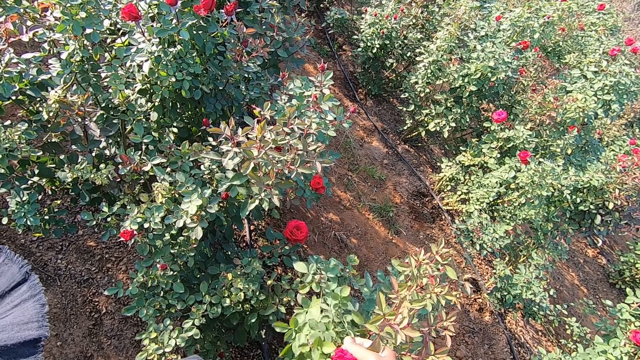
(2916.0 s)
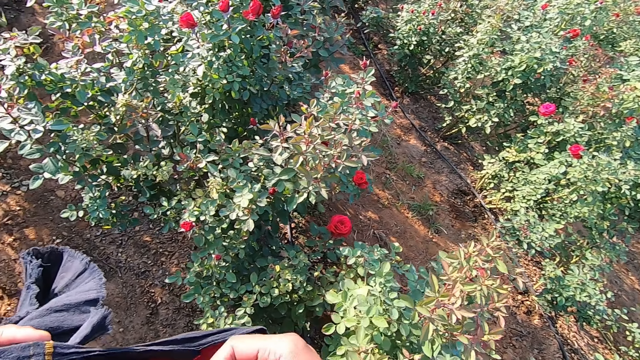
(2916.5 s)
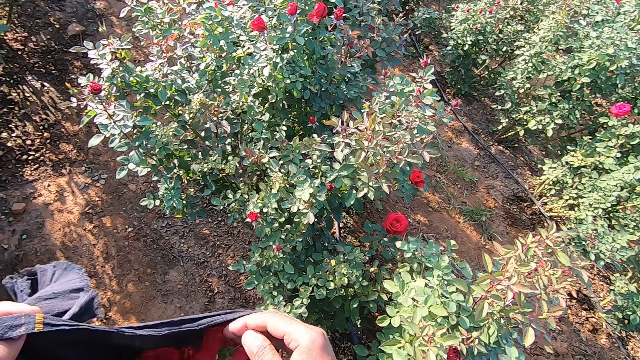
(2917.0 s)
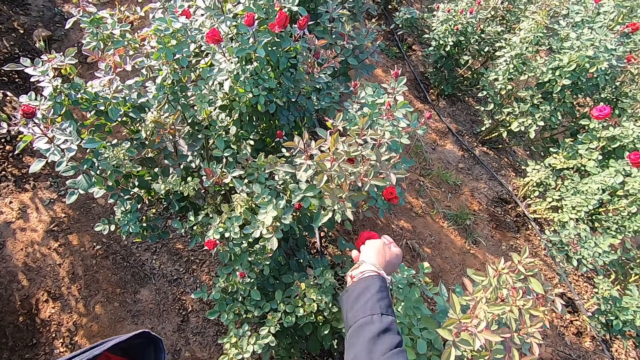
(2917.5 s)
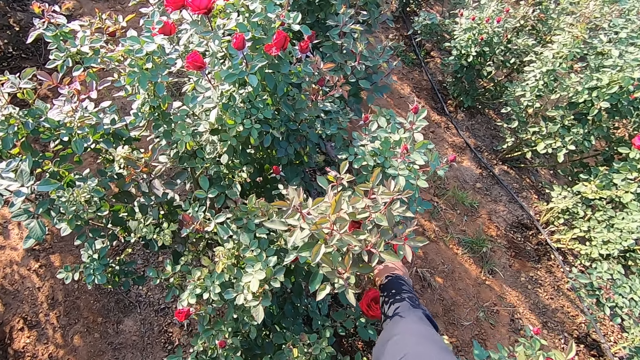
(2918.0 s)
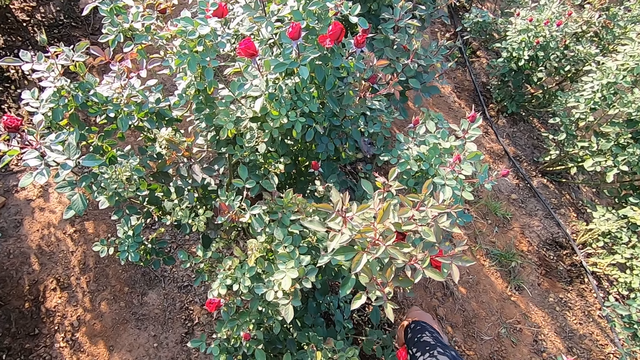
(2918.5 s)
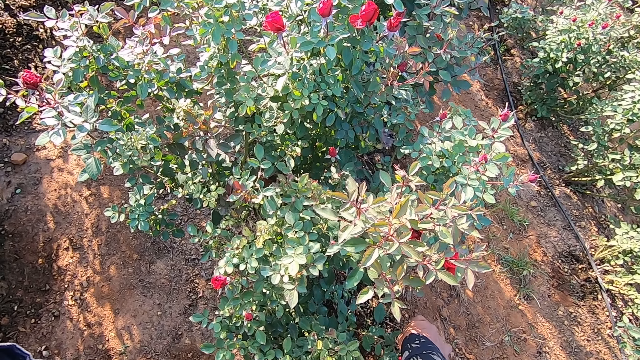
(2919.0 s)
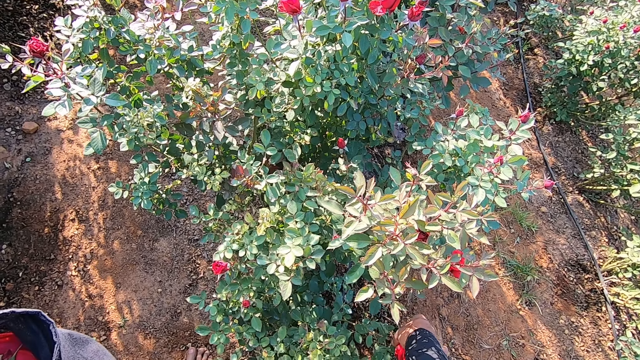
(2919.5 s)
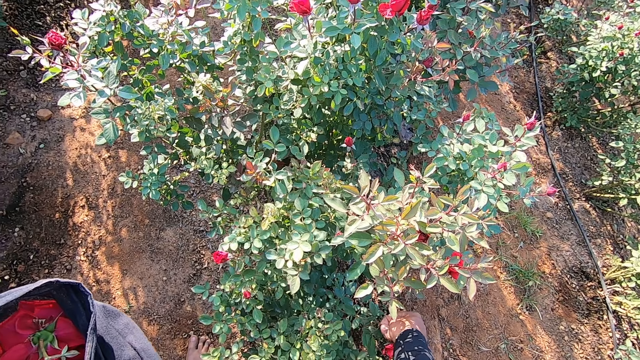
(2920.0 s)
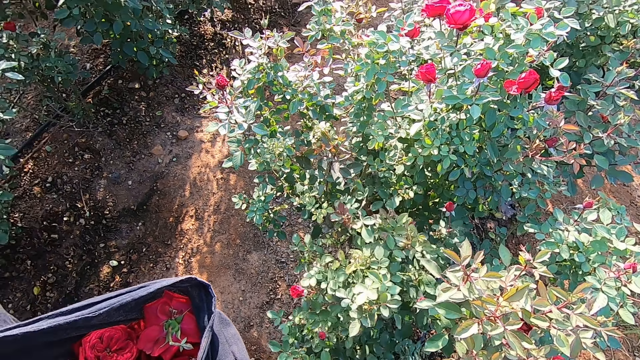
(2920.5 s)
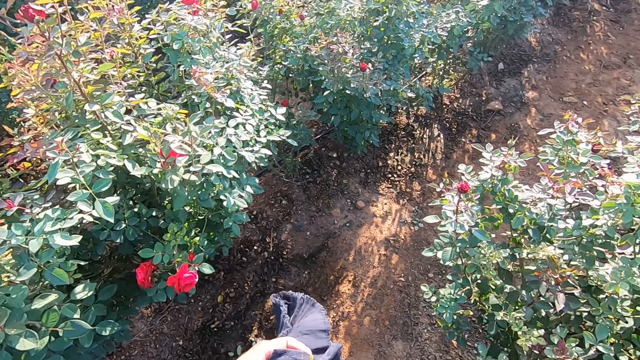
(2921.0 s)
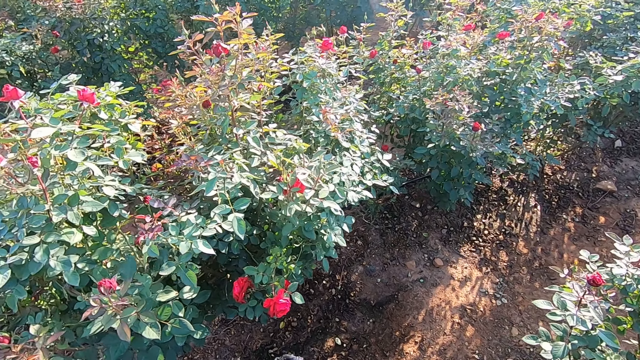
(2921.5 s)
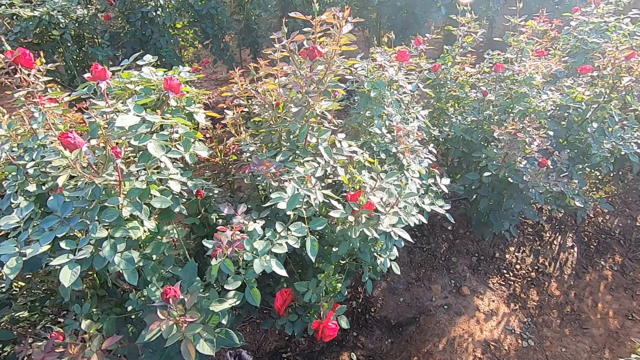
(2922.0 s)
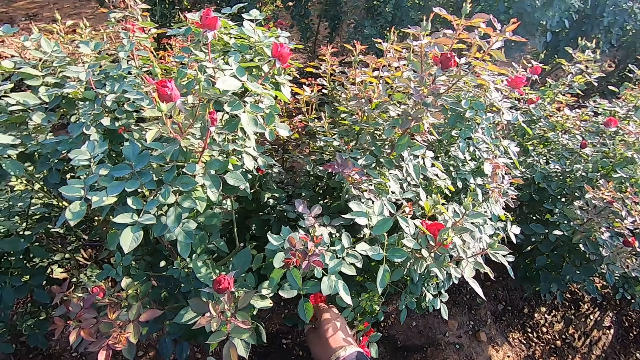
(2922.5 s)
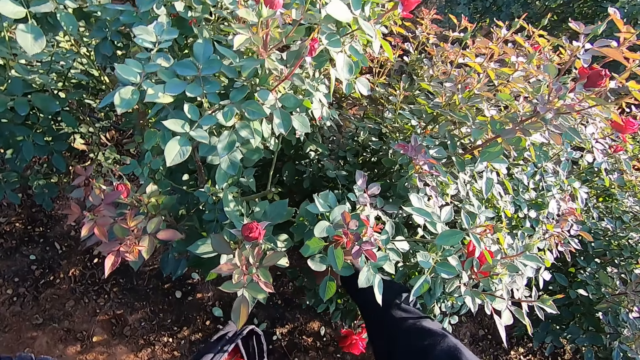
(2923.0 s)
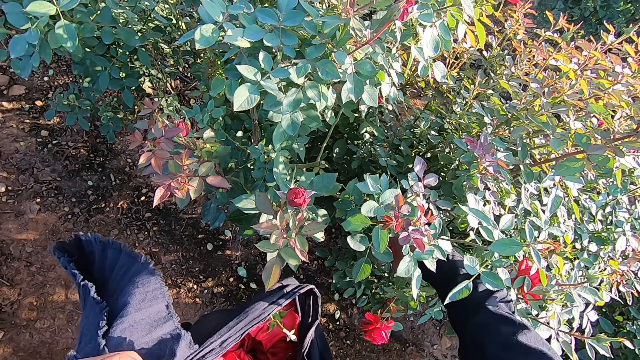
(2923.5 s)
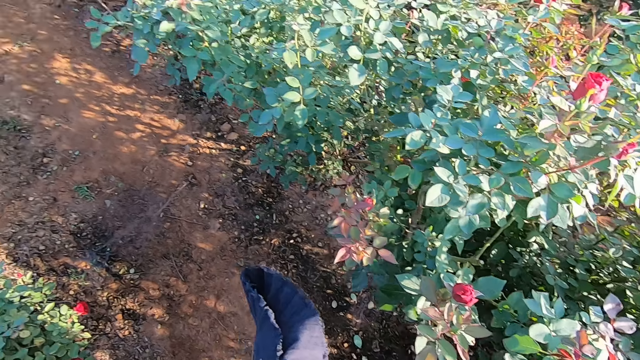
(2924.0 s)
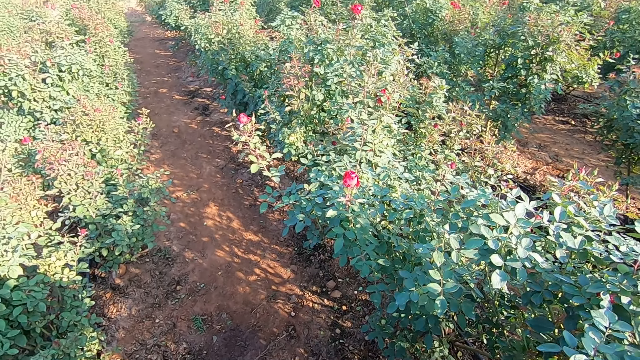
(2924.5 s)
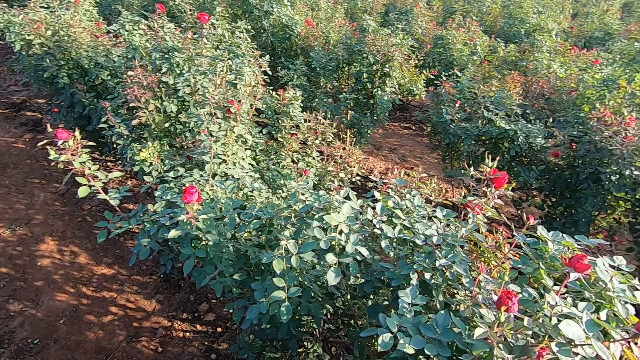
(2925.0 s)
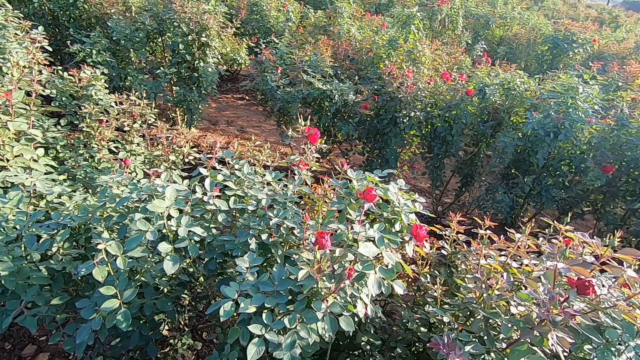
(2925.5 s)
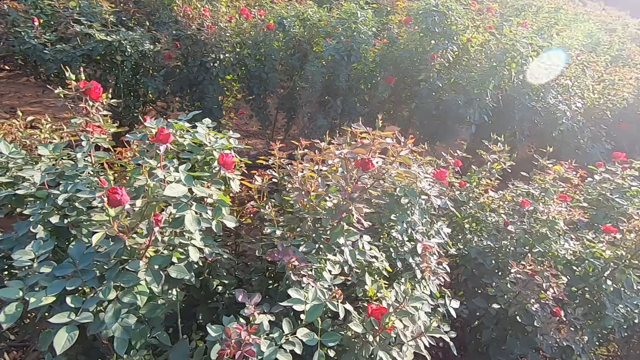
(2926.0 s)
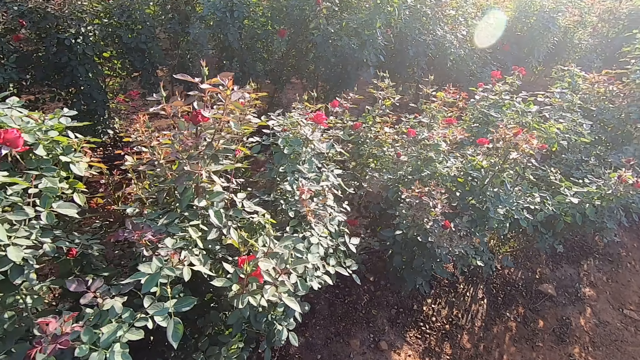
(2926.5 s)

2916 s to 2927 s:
The camera wearer puts the flower bud in the bag in his left hand with his right hand. He picks a flower bud from a plant with his right hand. He picks a flower bud from the plant with his right hand again. He looks around.

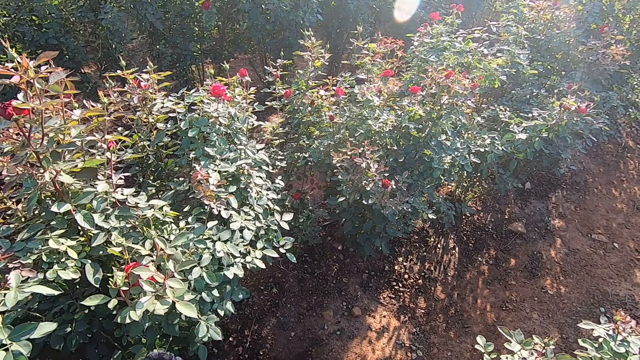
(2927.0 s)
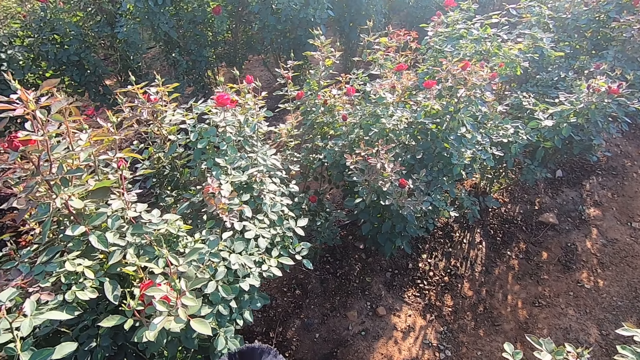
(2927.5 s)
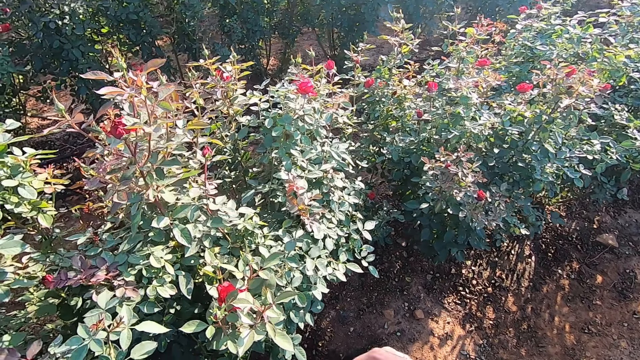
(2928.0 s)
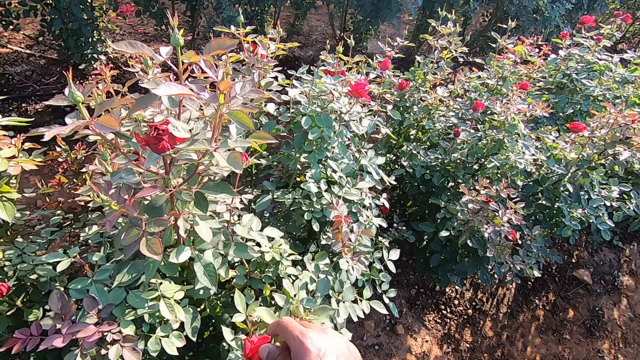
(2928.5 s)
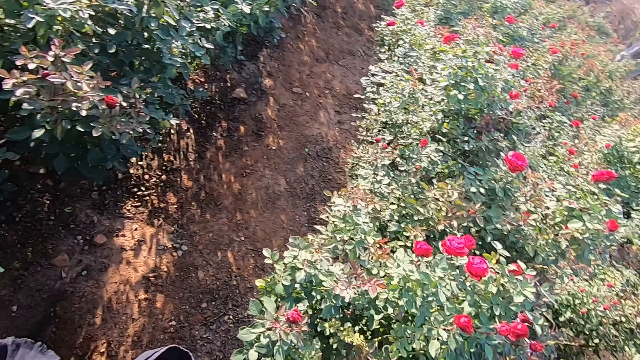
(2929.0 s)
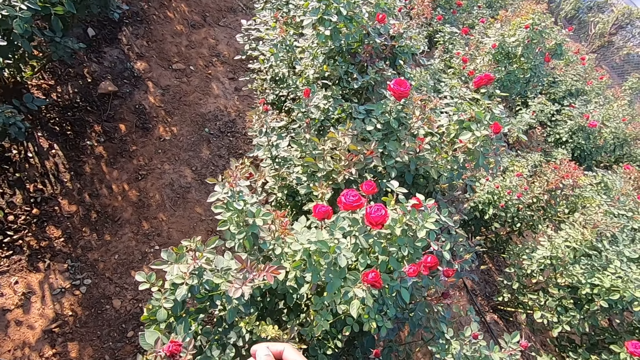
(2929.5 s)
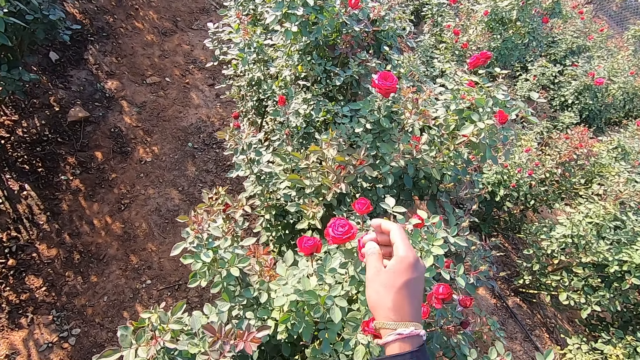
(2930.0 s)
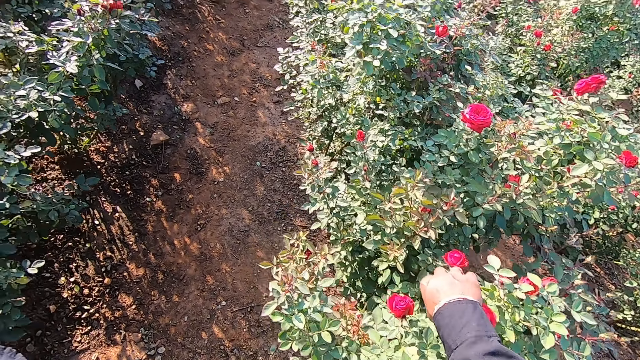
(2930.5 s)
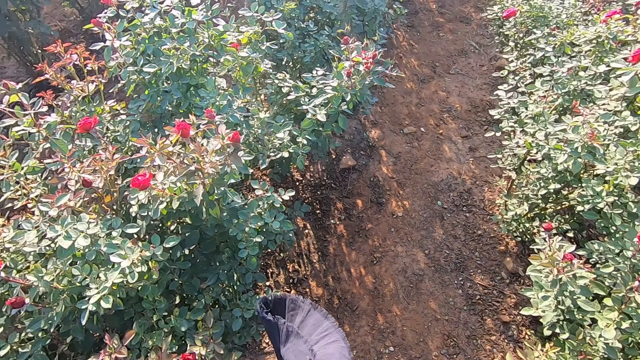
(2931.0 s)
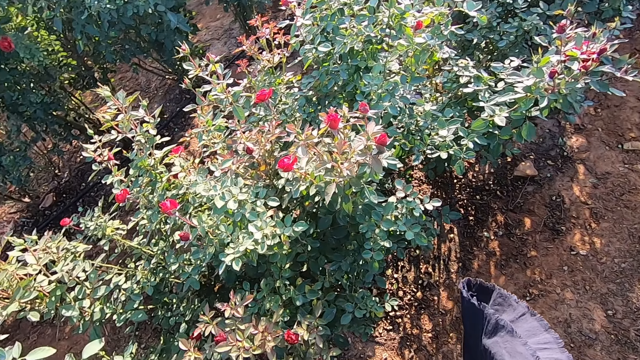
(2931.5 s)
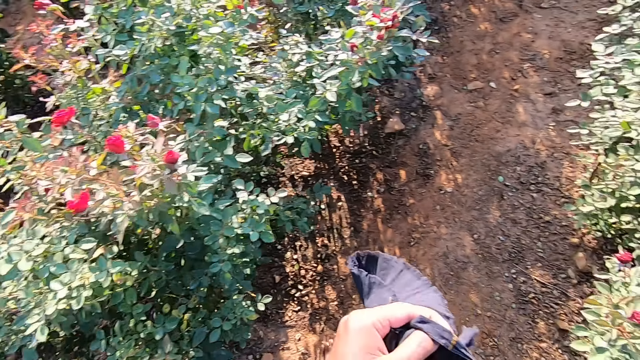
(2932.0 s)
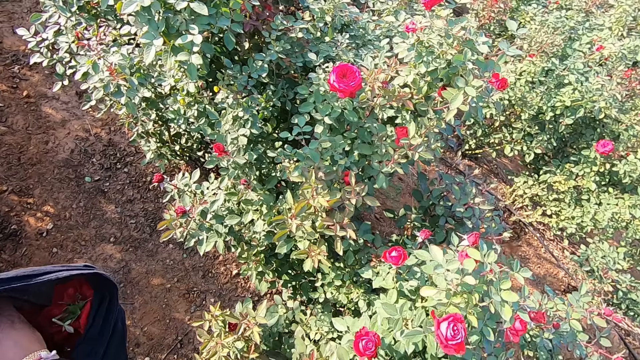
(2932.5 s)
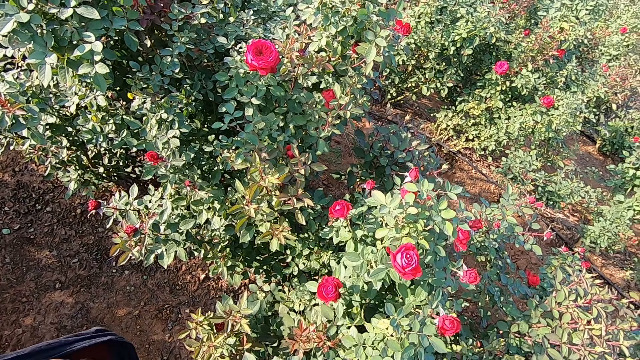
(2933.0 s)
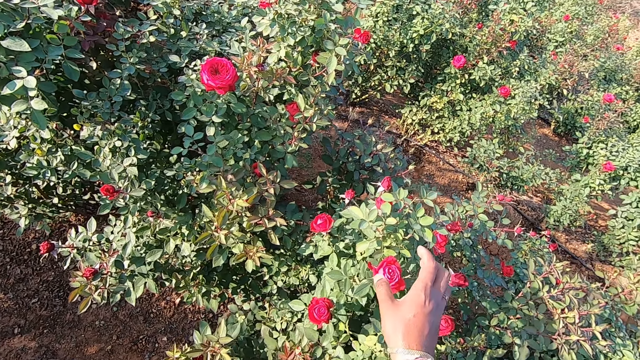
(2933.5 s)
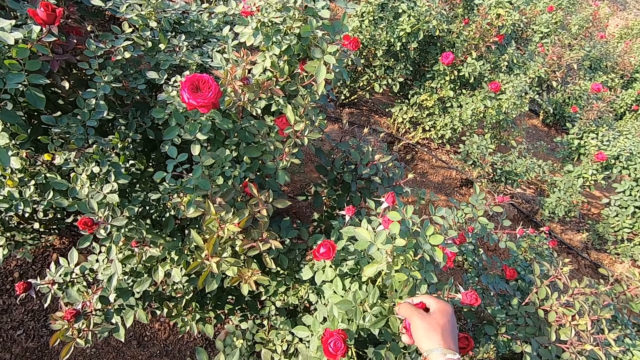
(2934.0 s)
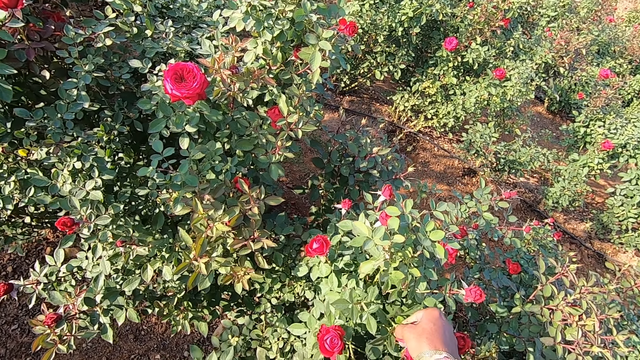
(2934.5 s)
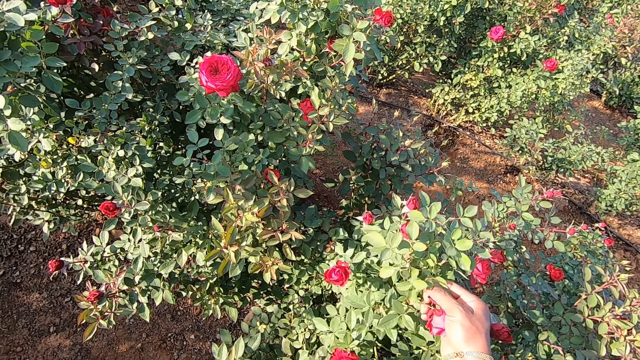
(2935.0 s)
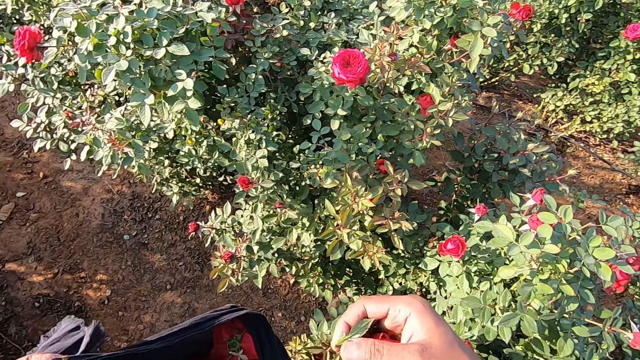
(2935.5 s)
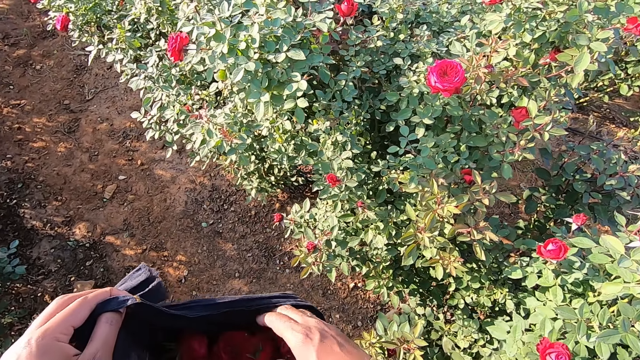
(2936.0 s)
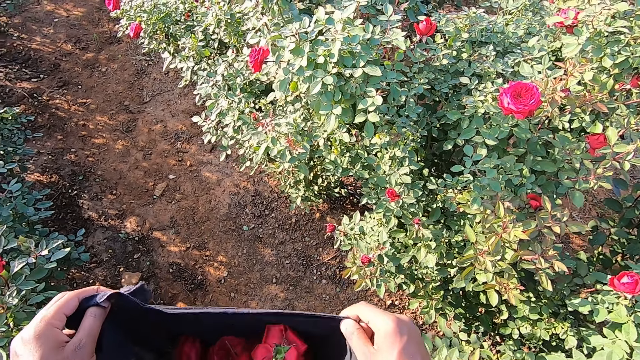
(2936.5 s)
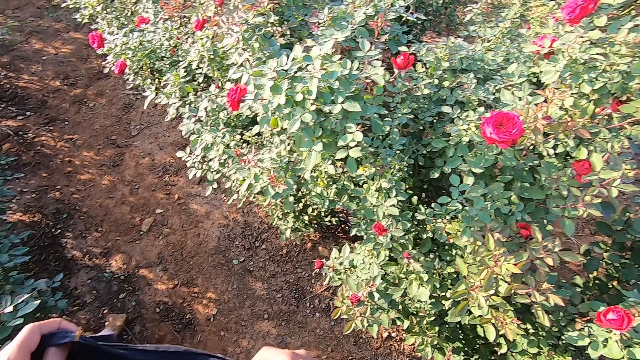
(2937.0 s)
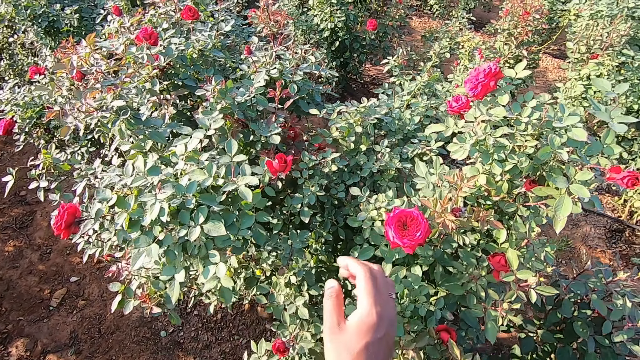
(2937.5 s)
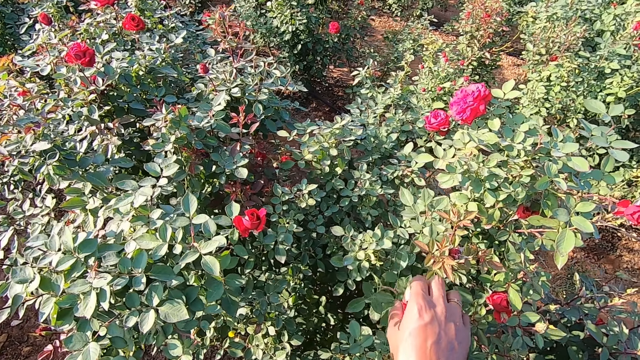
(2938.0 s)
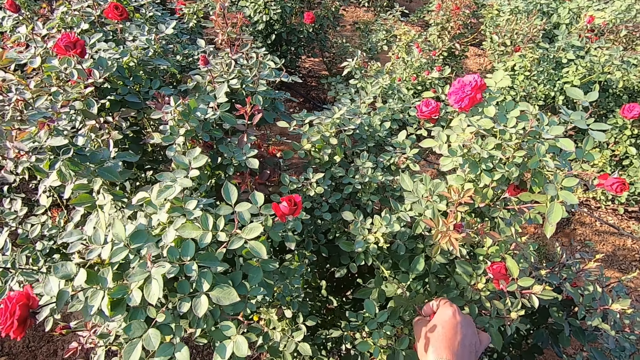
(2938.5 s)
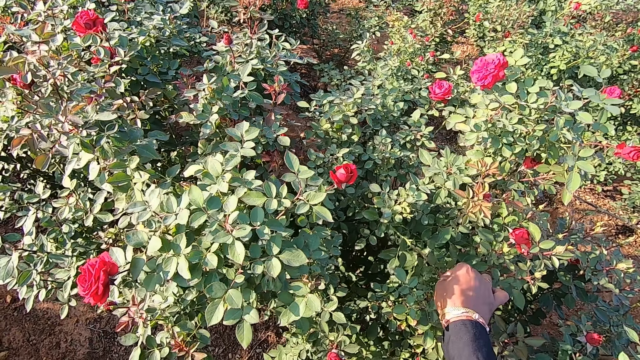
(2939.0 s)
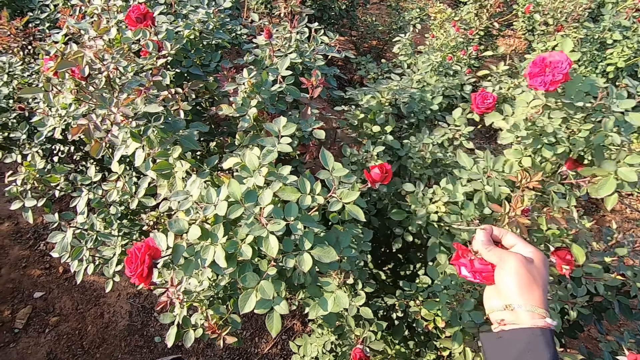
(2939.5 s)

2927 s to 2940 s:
The camera wearer picks a flower bud from a plant with his right hand. He picks a flower bud from the plant with his right hand again. He puts the flower bud in the bag in his left hand with his right hand. He picks a flower bud from the plant with his right hand. He puts the flower bud in the bag in his left hand with his right hand. He adjusts the bag in his left hand with his right hand. He picks a flower bud from the plant with his right hand.
